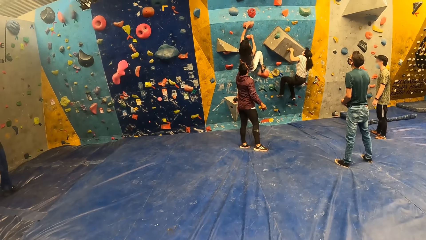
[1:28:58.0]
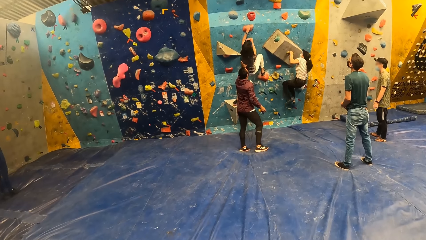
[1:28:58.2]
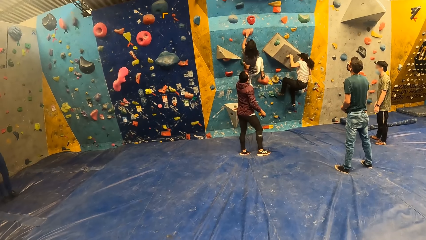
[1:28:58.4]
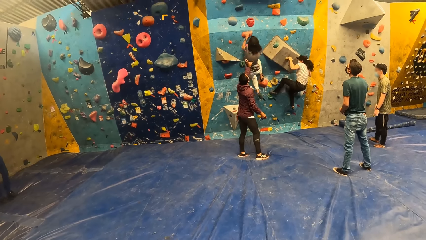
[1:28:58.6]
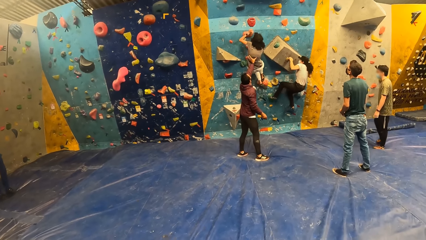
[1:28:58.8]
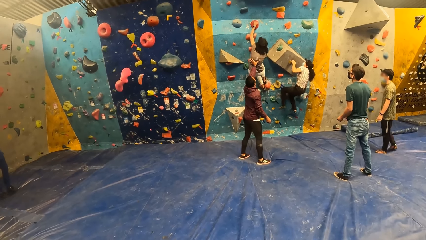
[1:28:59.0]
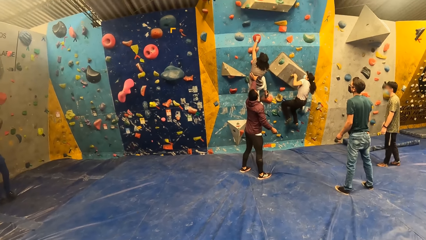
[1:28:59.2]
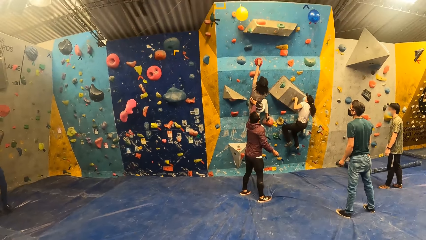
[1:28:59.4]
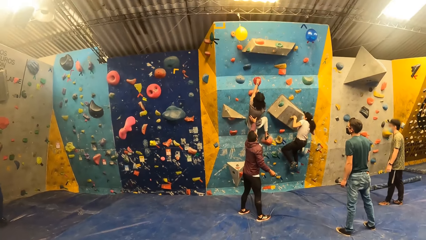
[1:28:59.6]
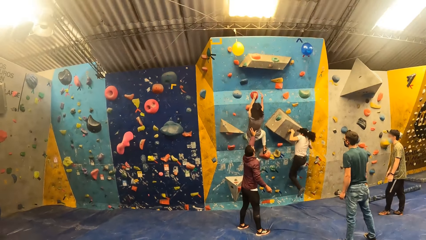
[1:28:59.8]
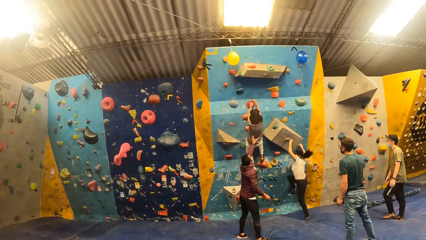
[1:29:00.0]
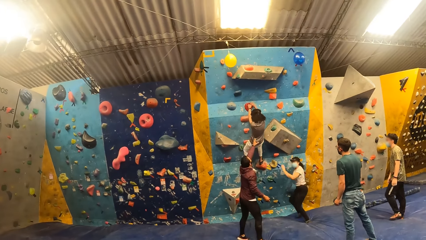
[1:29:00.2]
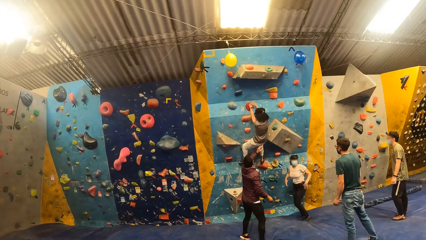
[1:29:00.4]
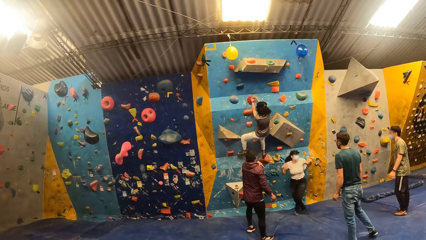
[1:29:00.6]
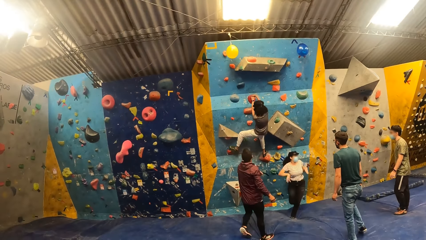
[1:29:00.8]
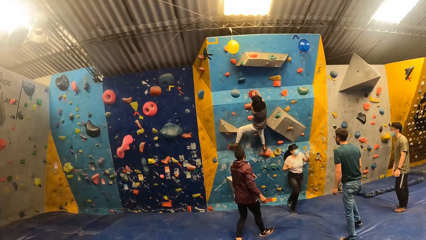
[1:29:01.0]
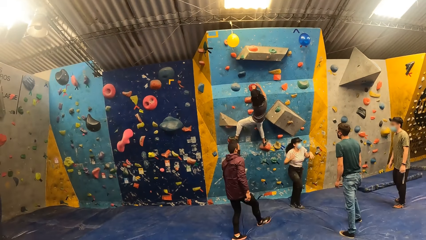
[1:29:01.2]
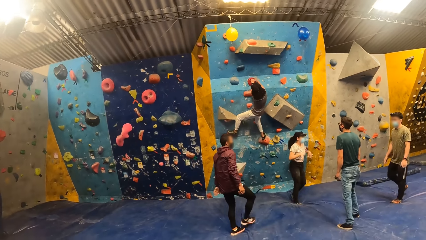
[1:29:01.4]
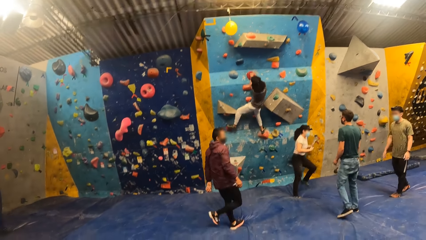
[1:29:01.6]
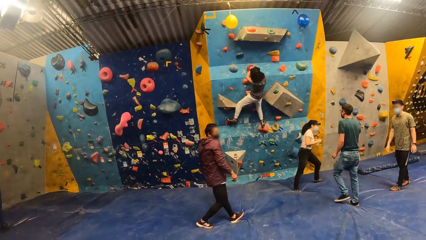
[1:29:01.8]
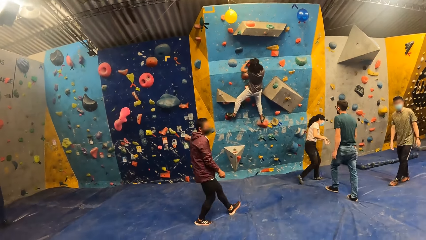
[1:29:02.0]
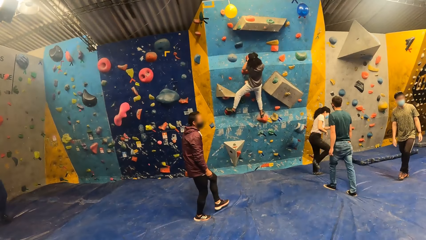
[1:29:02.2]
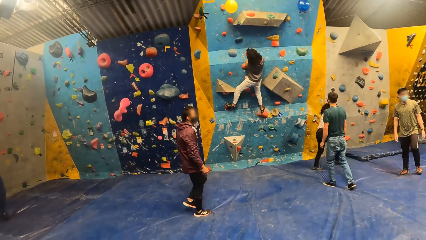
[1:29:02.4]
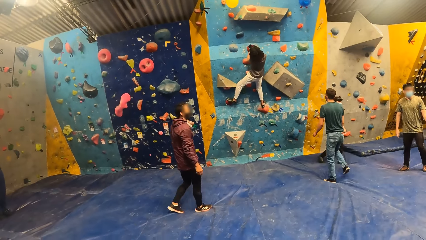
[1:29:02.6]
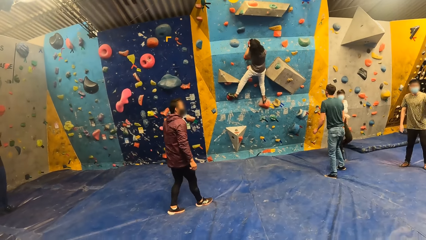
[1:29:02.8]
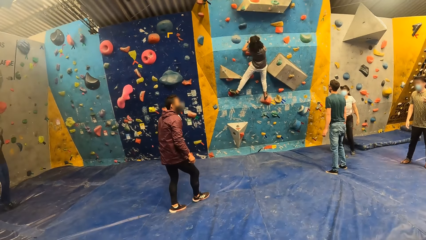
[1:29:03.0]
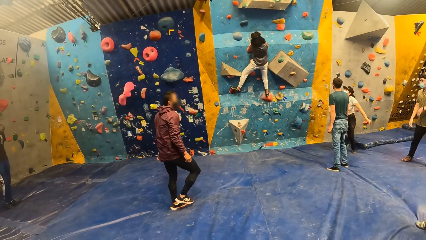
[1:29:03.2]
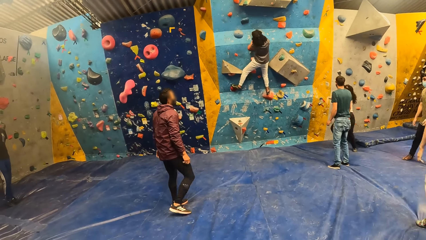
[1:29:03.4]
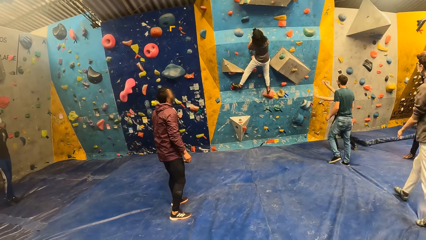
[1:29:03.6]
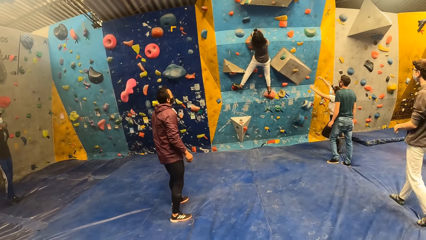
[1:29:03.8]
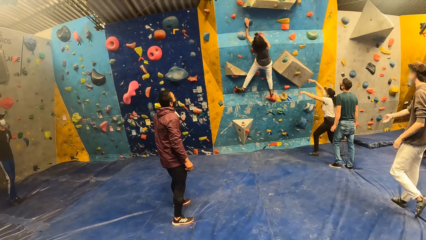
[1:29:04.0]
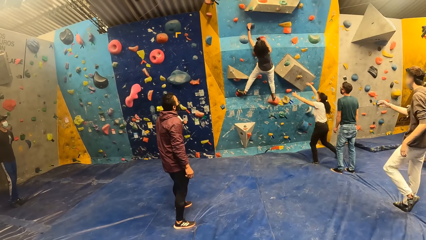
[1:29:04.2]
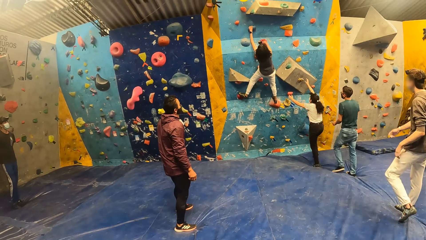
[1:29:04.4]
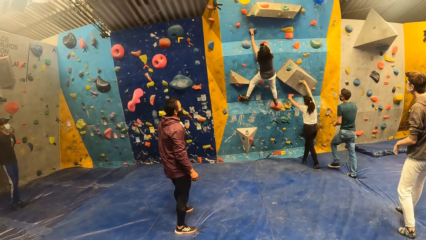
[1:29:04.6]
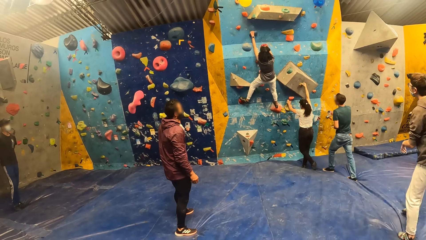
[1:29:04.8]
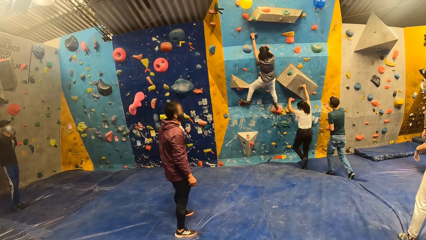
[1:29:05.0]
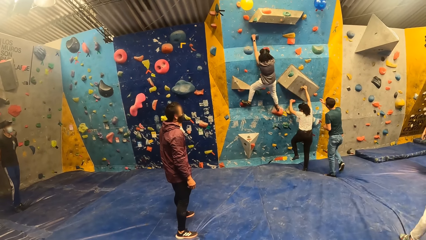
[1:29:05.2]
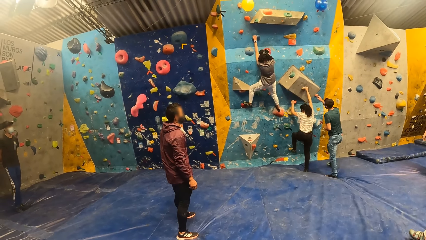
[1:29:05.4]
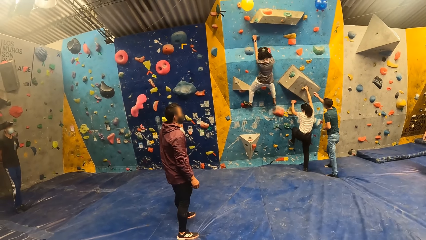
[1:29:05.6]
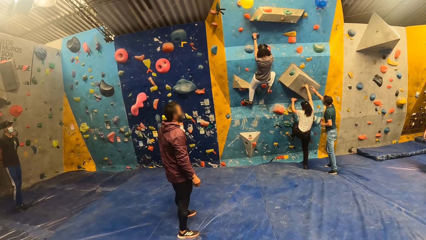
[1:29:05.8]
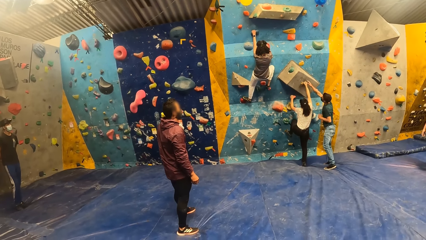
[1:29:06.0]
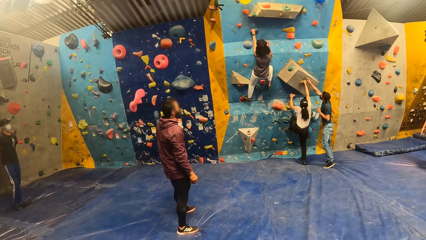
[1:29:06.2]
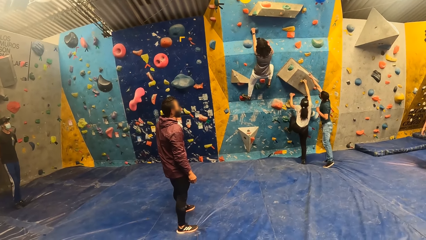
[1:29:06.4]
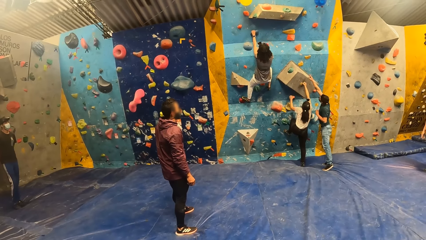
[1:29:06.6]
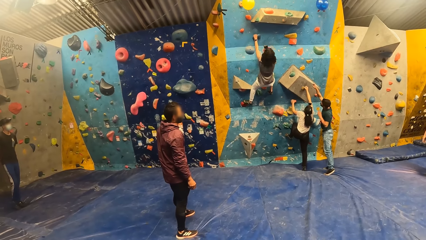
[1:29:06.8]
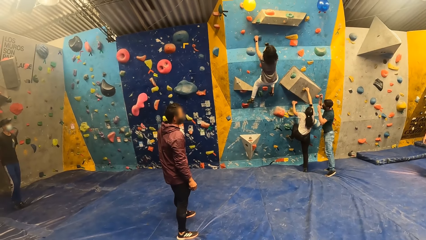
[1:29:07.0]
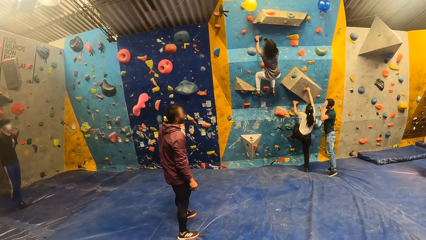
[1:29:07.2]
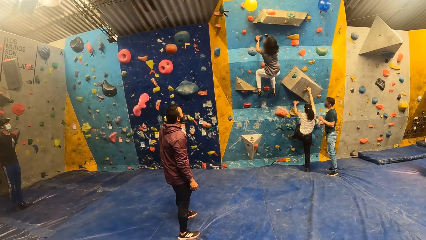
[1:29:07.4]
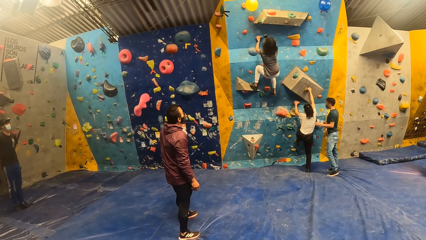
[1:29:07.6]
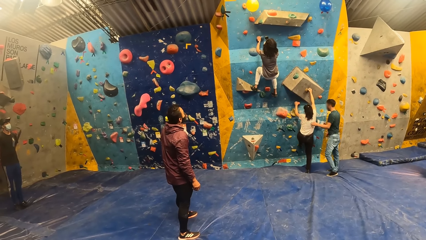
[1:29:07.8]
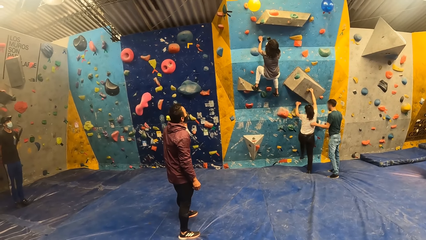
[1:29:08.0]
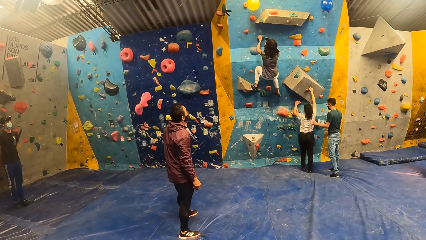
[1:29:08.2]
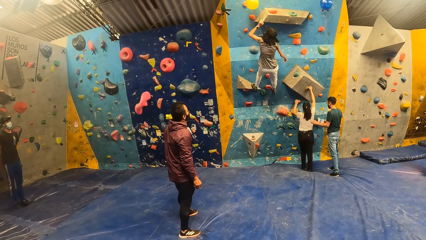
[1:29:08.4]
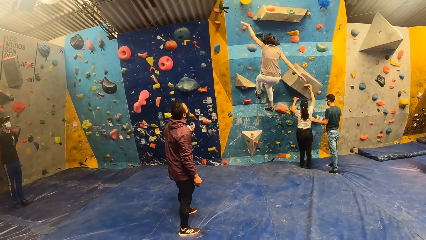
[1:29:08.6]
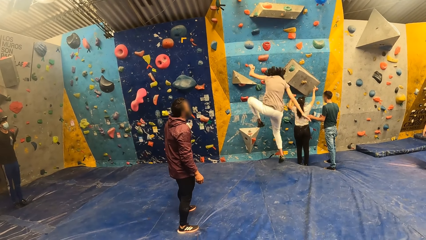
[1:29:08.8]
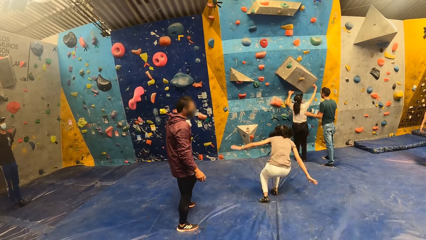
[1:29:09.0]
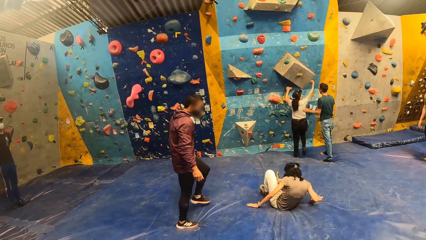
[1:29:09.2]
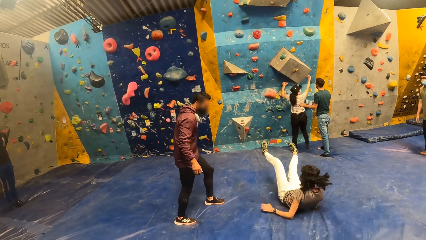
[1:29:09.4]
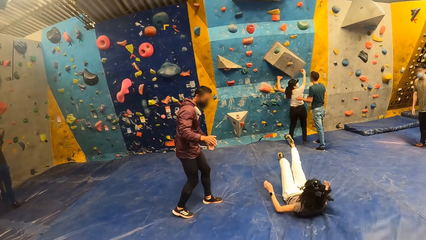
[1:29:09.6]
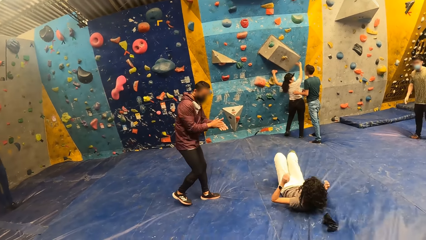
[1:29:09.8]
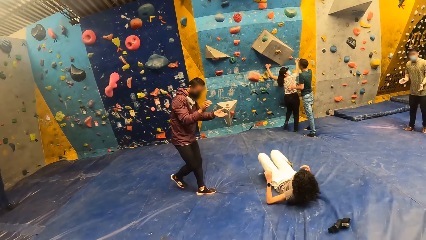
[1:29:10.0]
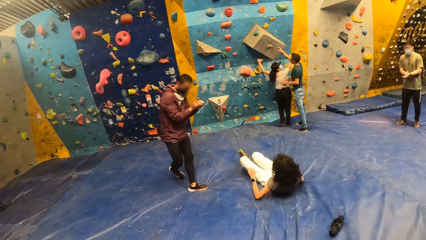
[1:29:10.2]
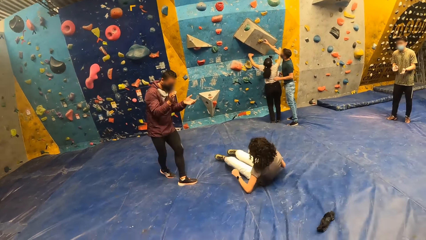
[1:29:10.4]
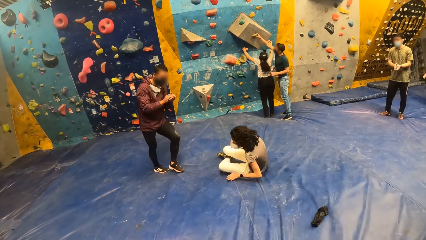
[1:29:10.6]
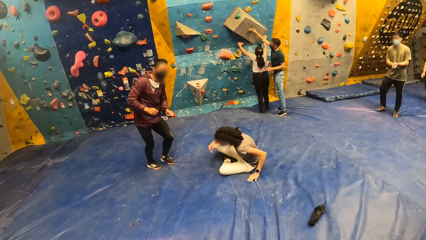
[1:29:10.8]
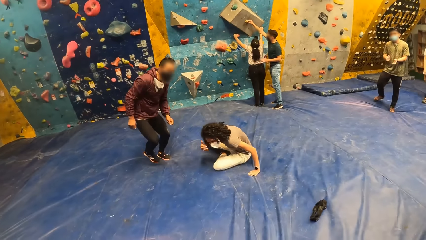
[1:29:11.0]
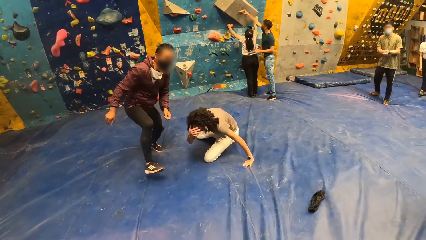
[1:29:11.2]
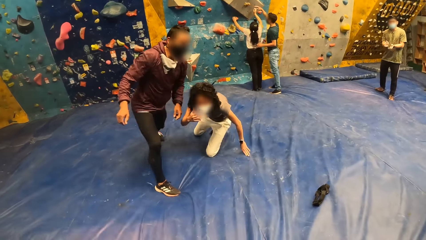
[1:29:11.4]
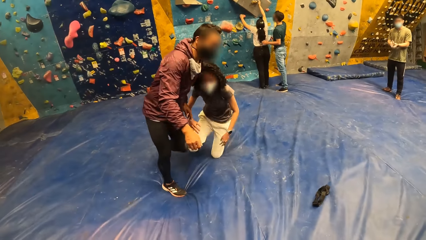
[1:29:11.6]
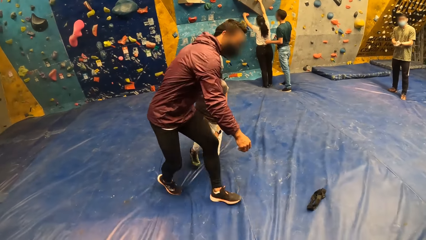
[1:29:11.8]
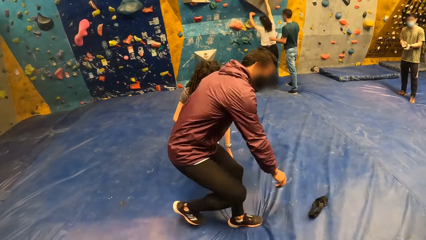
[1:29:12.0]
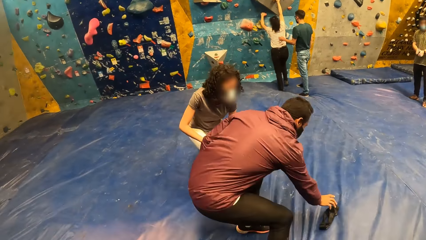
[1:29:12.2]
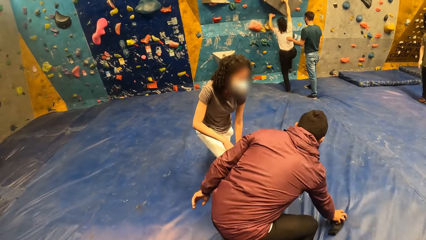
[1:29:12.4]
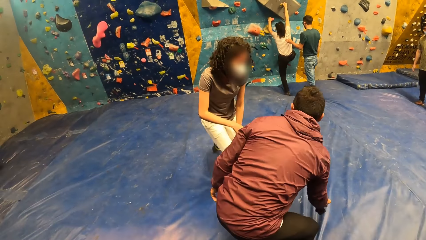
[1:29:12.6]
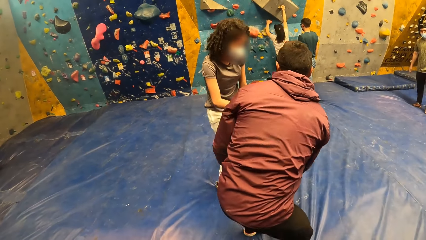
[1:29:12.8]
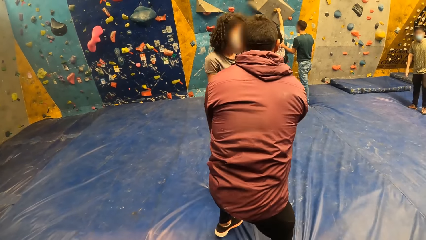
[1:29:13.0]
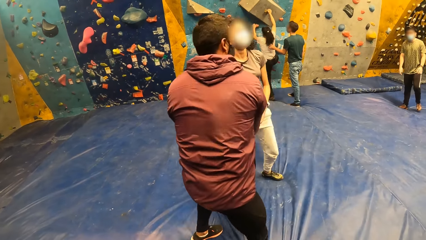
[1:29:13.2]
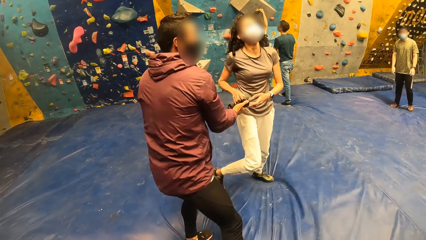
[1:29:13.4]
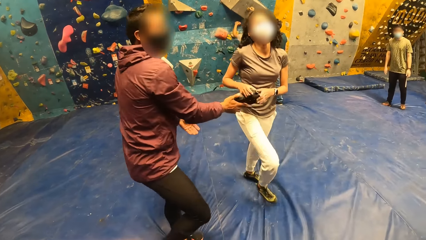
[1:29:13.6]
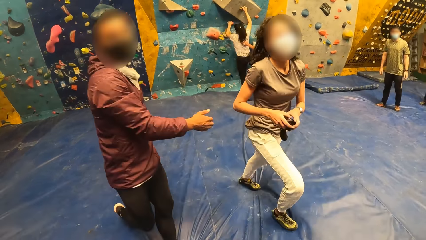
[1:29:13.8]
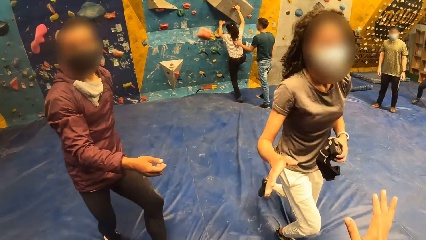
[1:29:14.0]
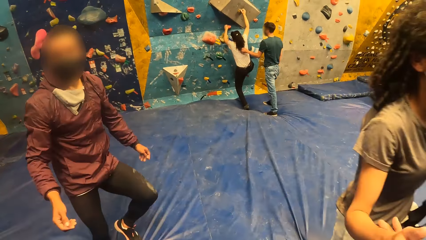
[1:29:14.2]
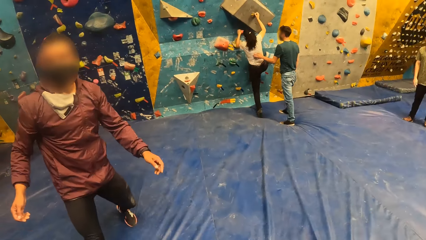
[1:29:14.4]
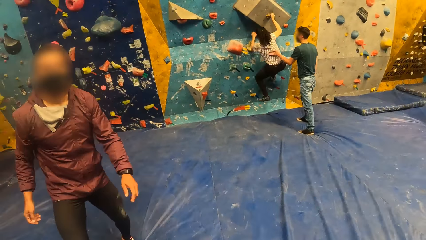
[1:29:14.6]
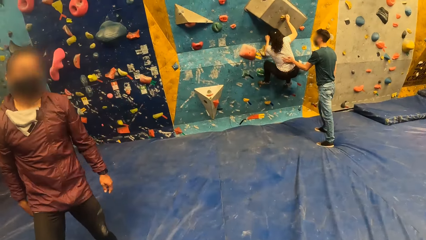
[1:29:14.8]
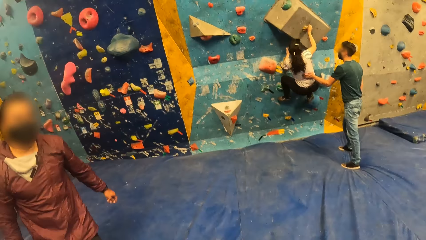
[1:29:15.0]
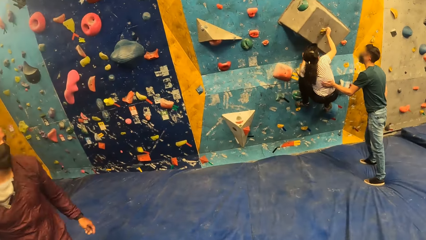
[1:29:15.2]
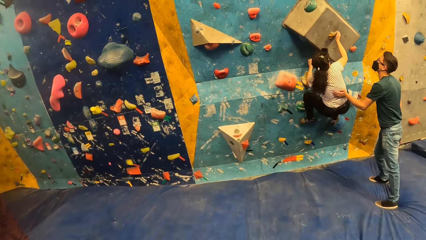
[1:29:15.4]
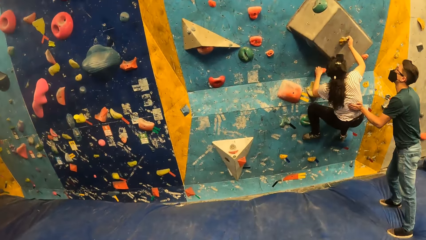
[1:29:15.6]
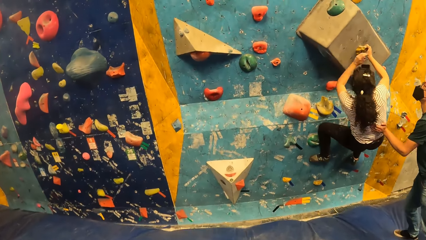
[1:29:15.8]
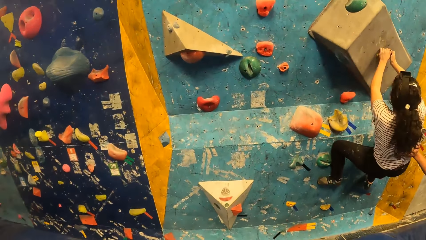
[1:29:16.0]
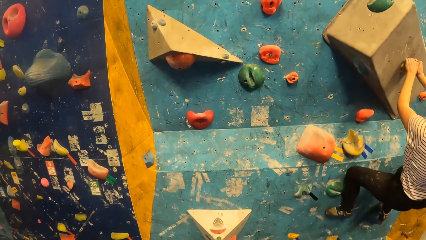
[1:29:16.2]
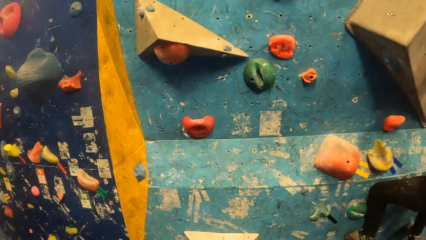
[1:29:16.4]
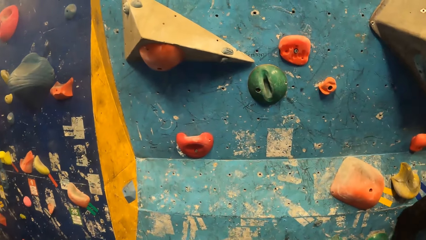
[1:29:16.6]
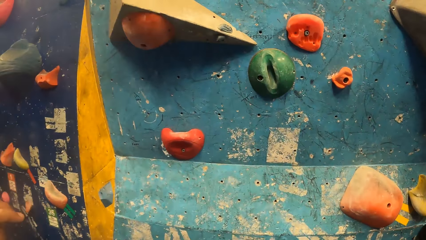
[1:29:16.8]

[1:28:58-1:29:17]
A woman jumps down from the bouldering wall. The woman climbs the bouldering wall. A man interacts with the woman. Another woman hits the yellow balloon with her left hand and jumps down from the bouldering wall. Another man claps his hands together. The other woman stands up from the bouldering mat. The other man picks up a band from the bouldering mat with his right hand. The first woman climbs the bouldering wall. The other man gives the band in his right hand to the other woman. The other woman walks towards the group of people. The first man supports the first woman with his left hand. The camera wearer shakes the hand of the other woman. They interact with the other woman. They walk towards the bouldering wall.
